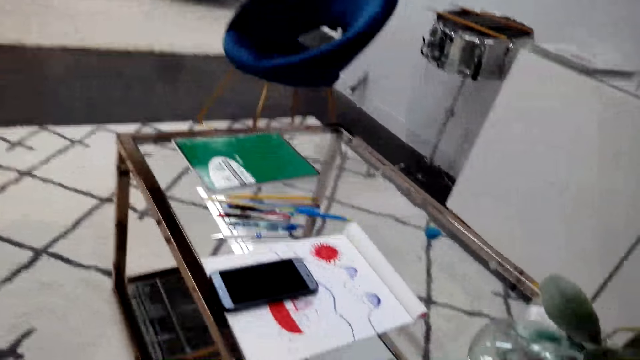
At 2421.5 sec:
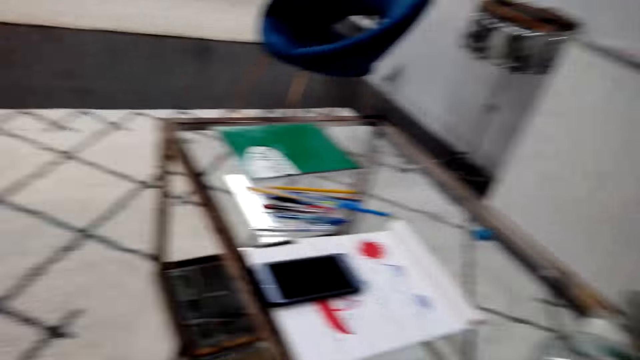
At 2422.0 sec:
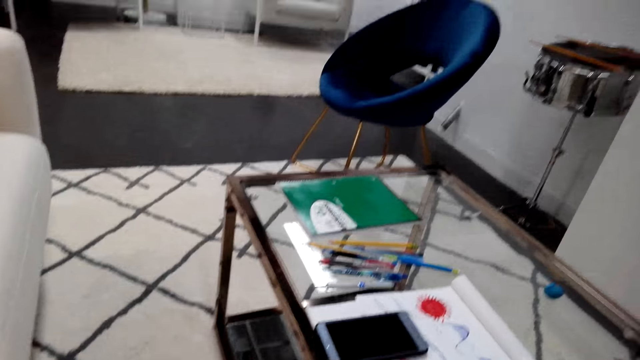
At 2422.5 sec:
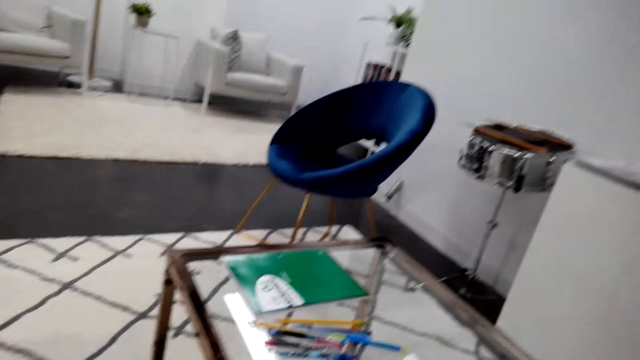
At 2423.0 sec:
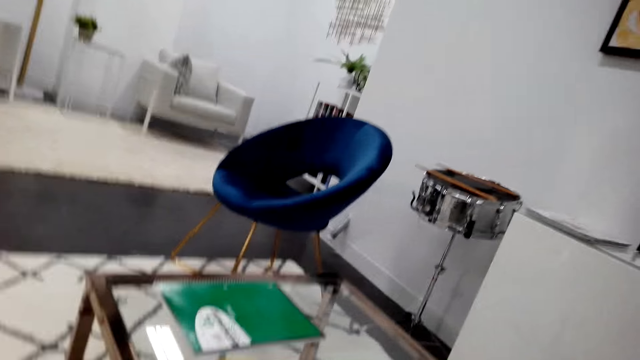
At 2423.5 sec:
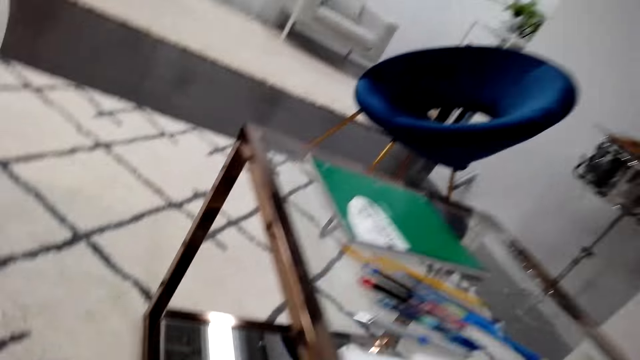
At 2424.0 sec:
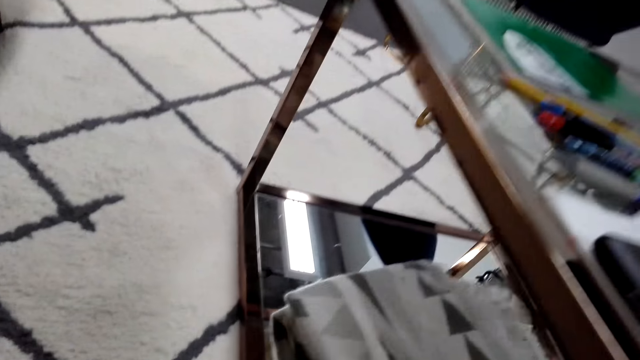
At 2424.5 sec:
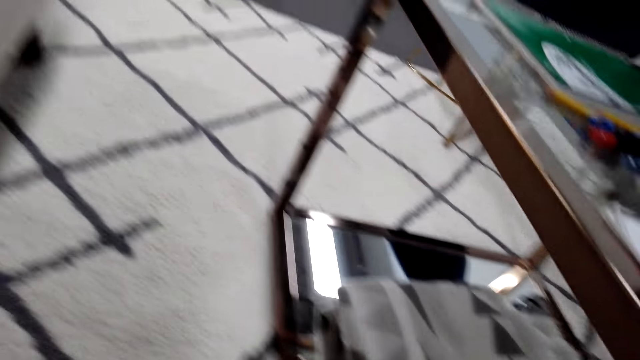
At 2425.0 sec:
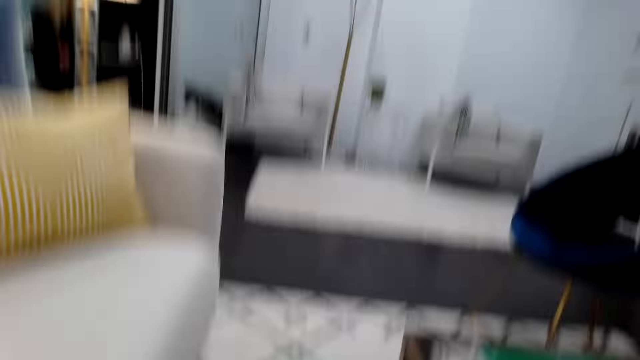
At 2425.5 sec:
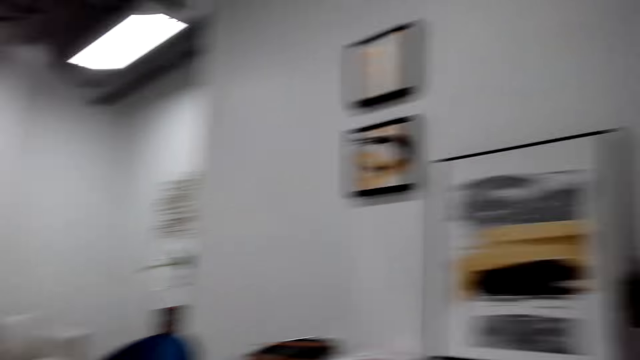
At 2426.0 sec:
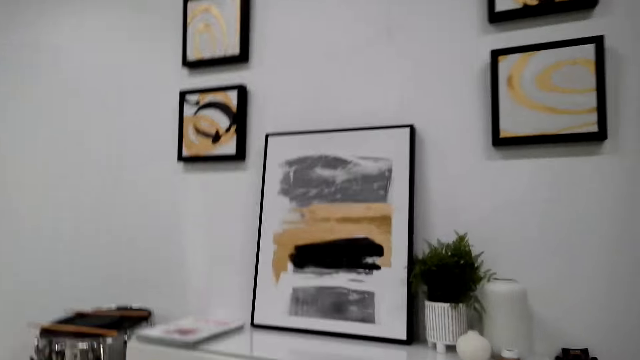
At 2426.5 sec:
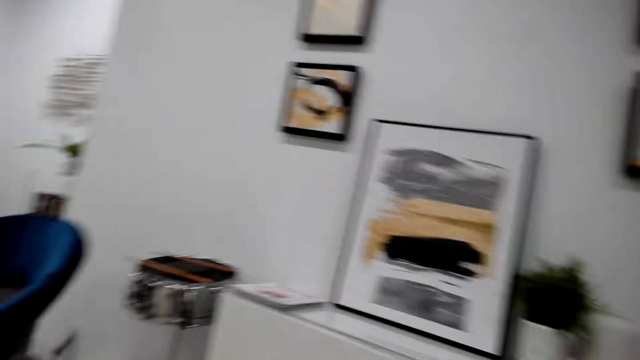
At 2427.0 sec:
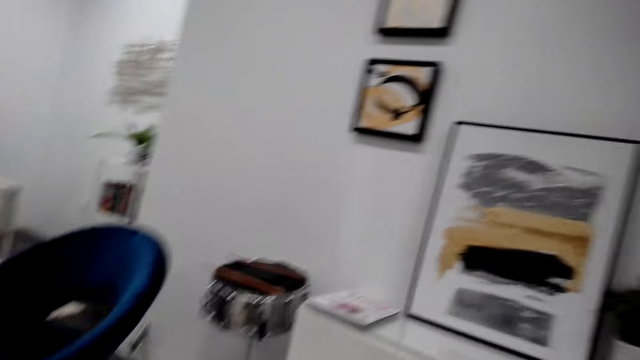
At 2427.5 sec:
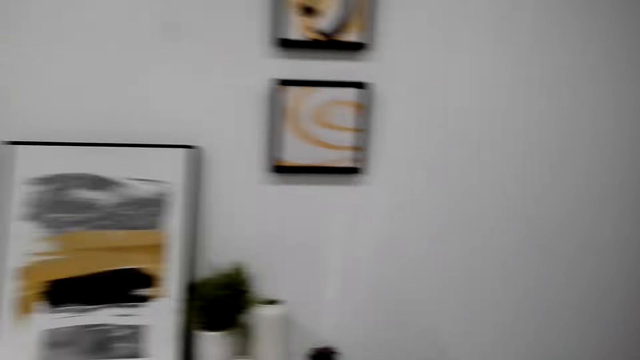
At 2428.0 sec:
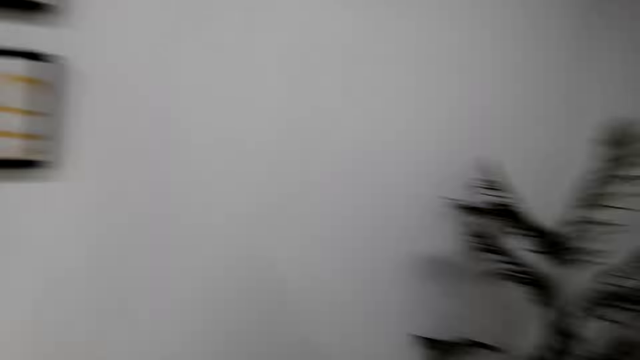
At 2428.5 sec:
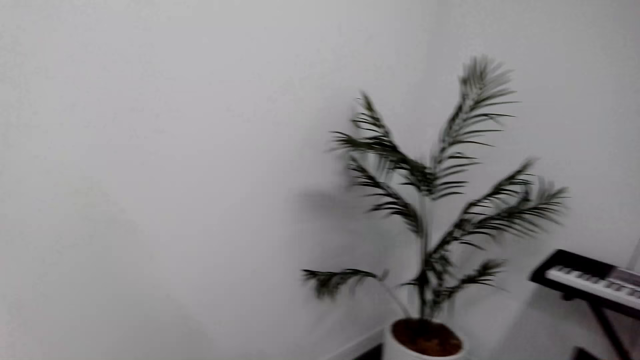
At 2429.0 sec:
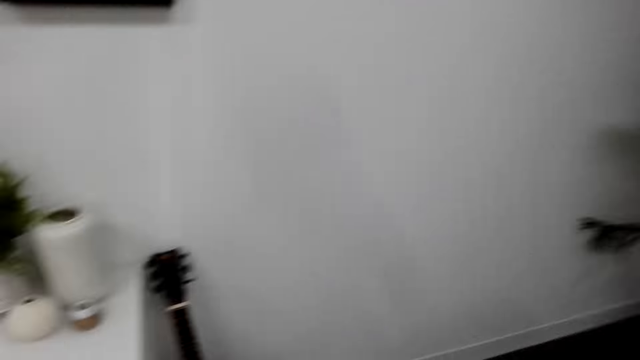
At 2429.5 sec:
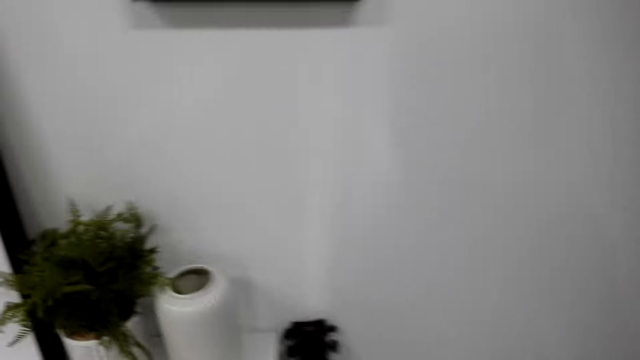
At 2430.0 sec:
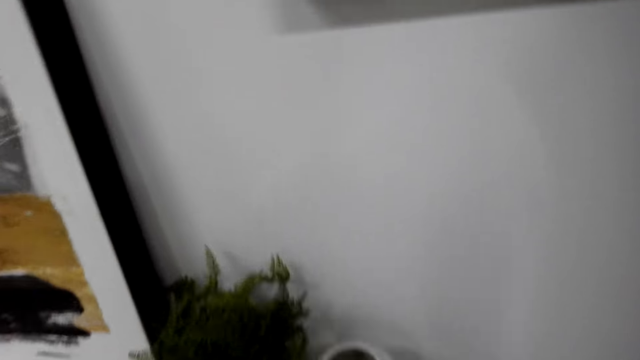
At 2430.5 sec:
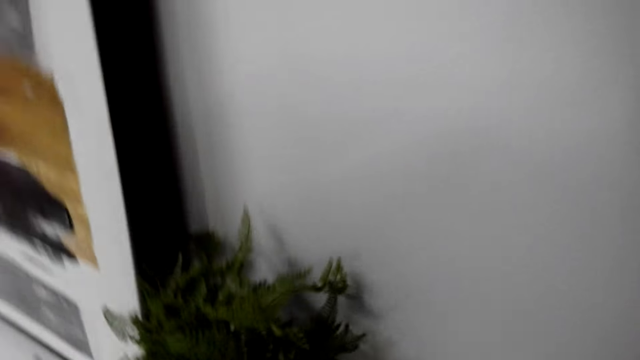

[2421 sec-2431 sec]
The camera wearer walks around the house.

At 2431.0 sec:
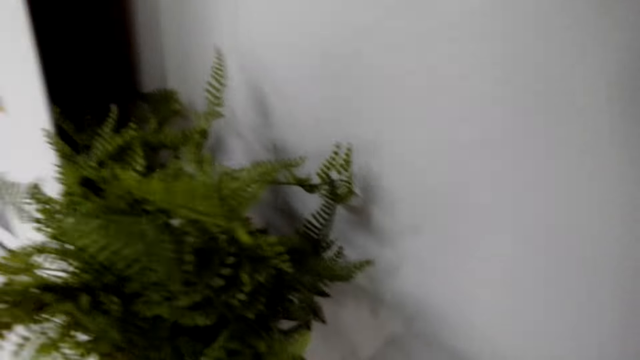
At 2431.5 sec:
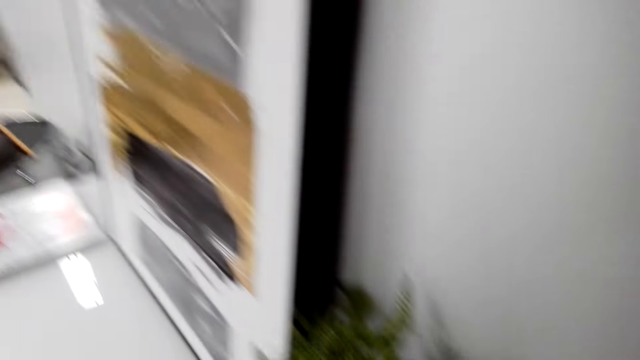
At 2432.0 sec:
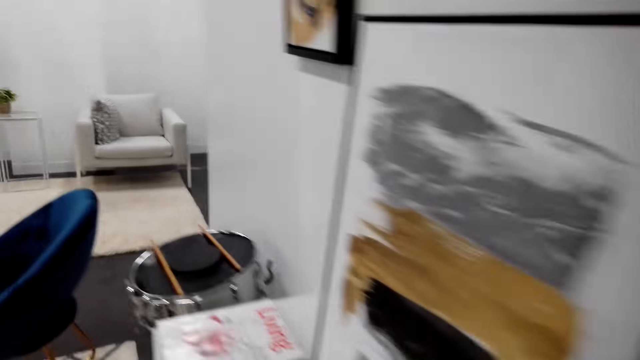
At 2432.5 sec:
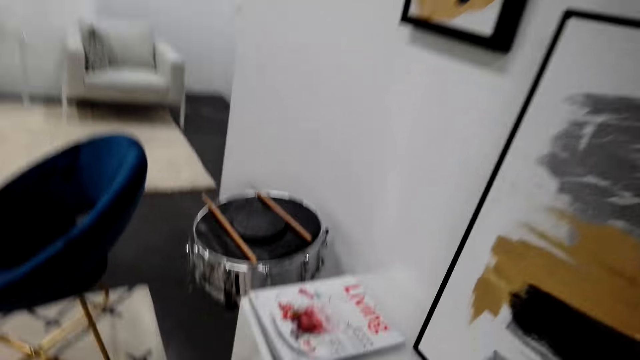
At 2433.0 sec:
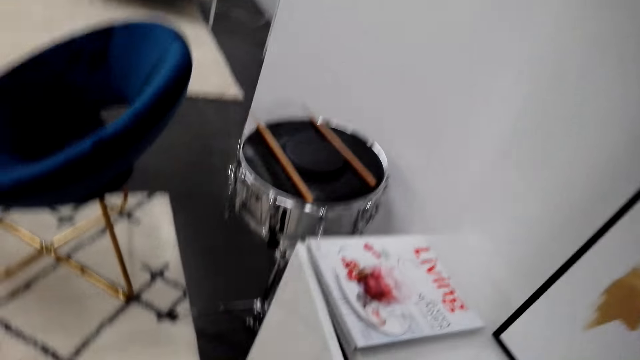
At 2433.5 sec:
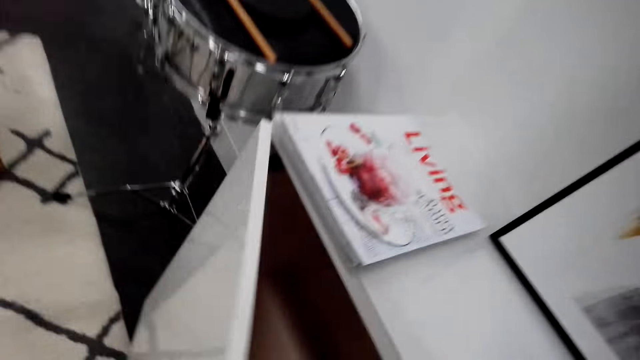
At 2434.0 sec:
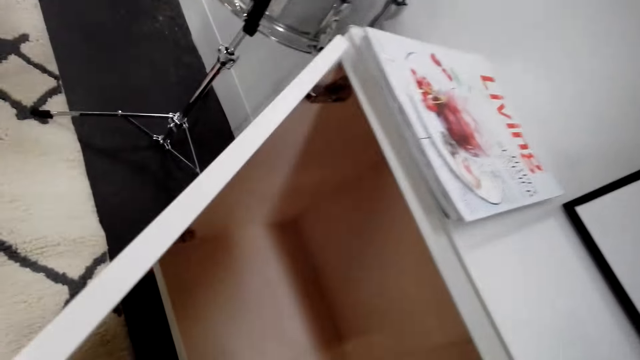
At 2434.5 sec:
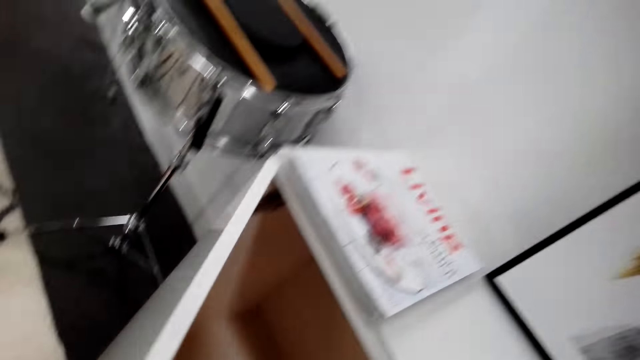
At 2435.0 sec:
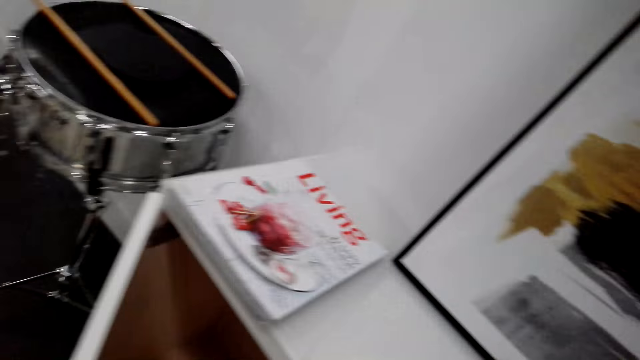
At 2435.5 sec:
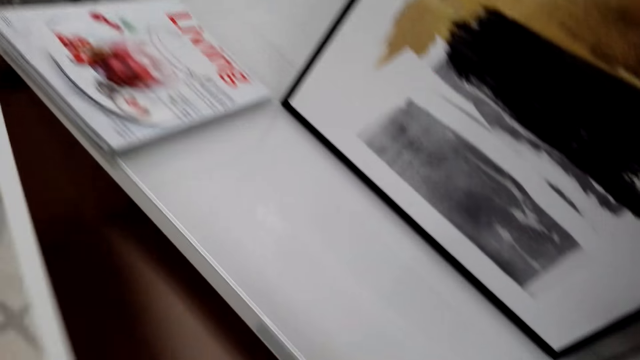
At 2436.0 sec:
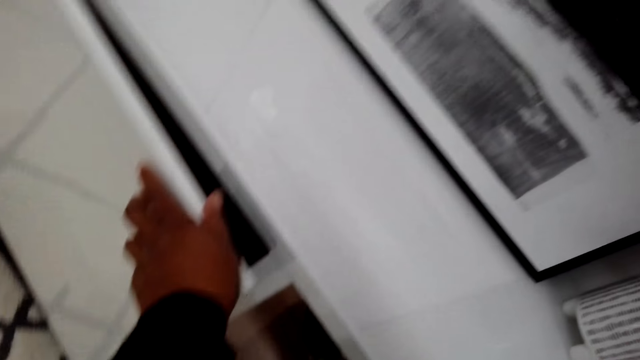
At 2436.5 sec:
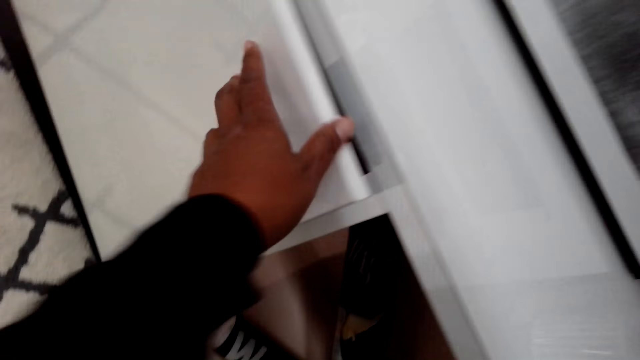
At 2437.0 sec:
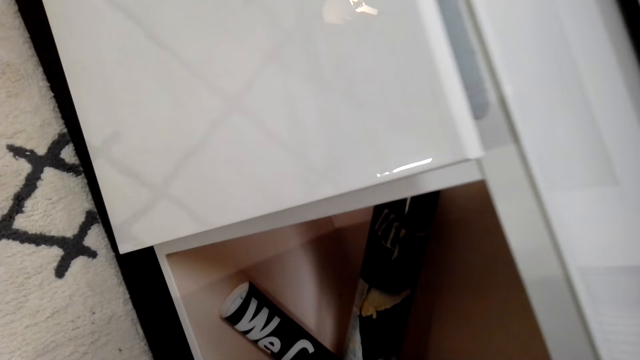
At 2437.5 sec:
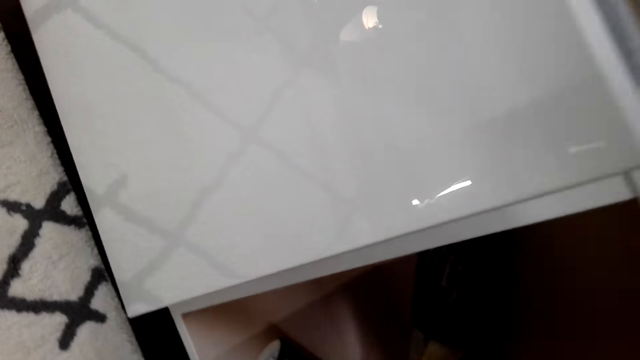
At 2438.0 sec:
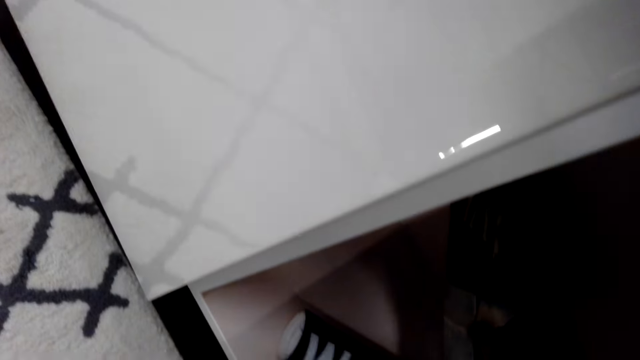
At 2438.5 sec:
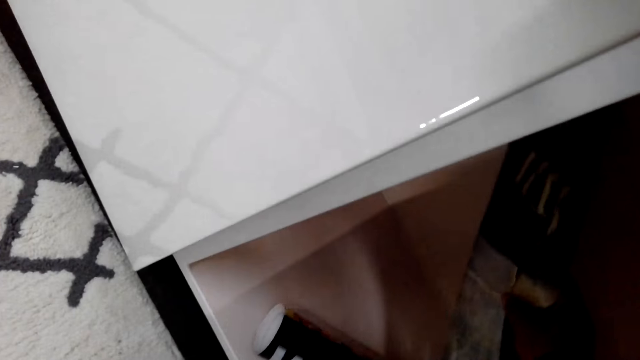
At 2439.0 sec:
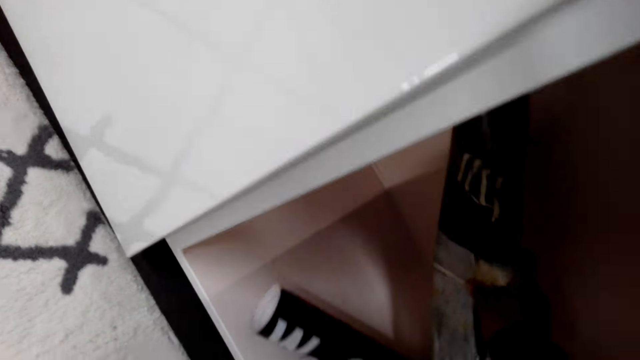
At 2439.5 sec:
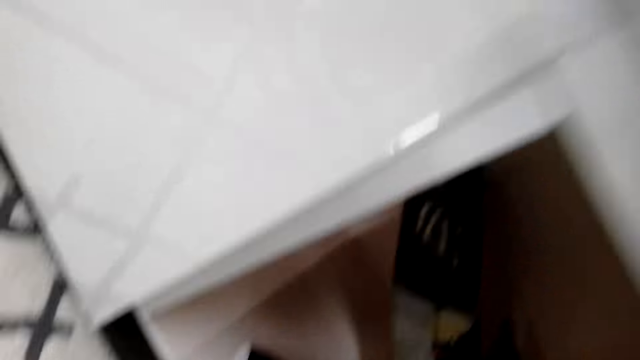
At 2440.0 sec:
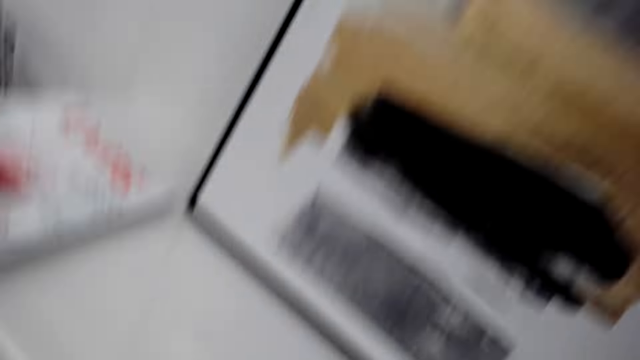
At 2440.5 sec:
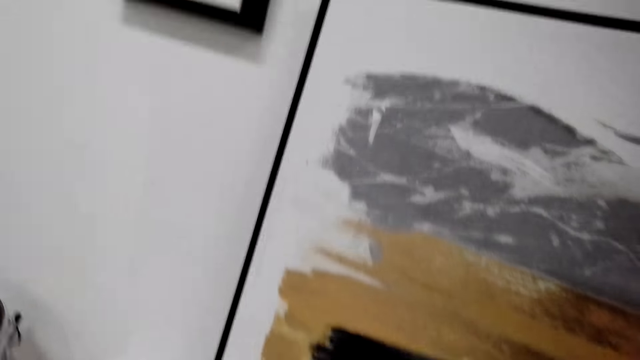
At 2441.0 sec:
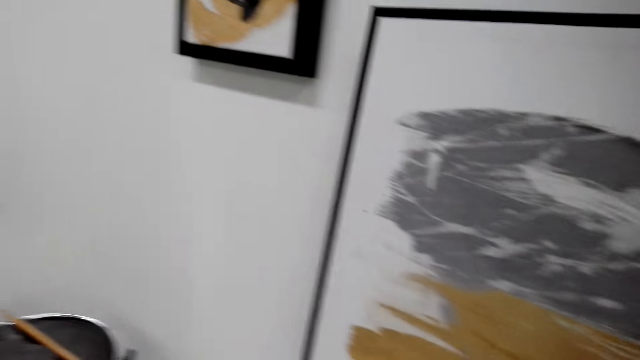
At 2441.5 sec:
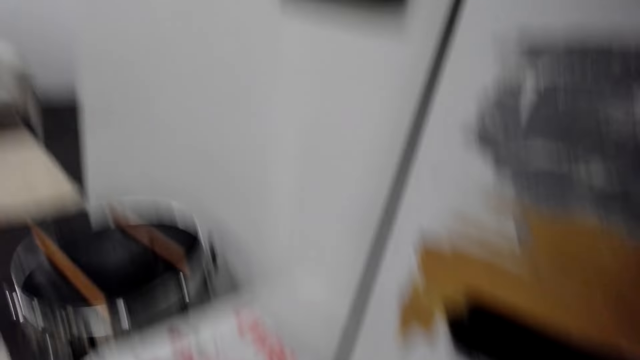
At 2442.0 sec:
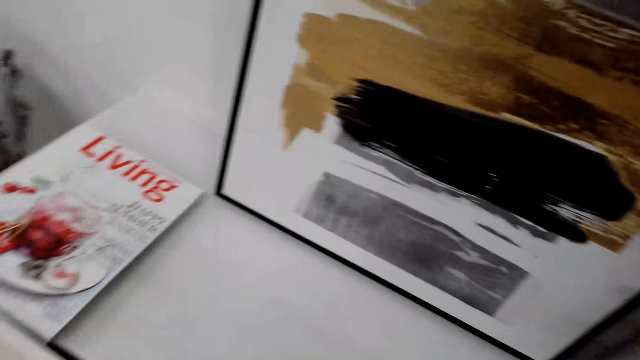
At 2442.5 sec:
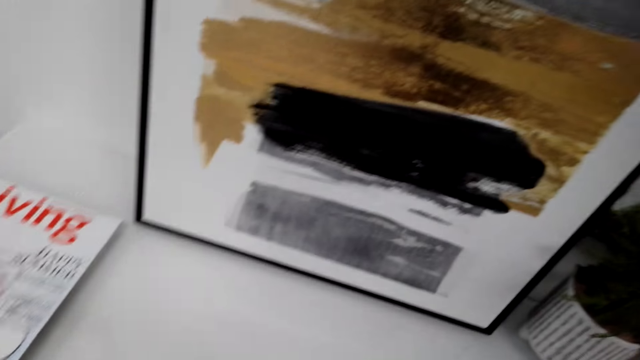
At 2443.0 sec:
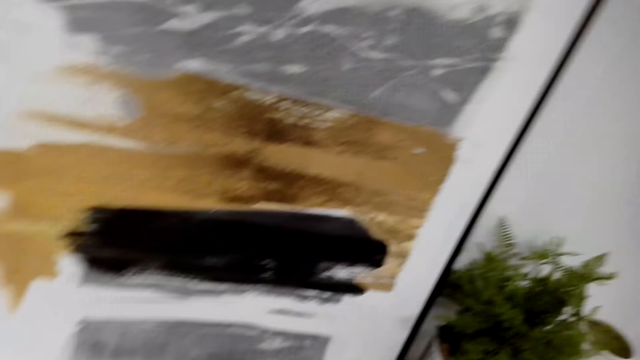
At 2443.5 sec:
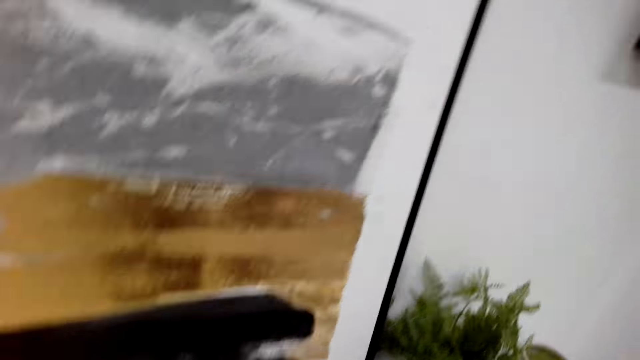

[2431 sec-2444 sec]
The camera wearer opens the cabinet. They close the cabinet door. They look around the house.
